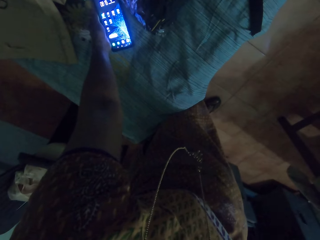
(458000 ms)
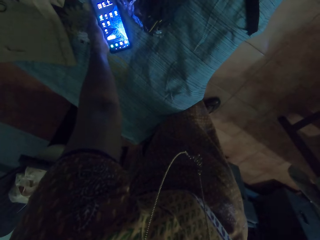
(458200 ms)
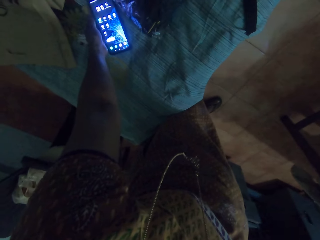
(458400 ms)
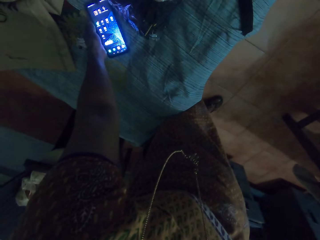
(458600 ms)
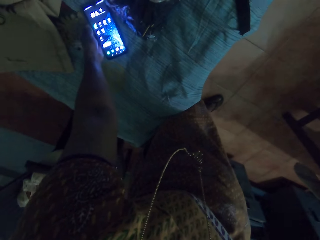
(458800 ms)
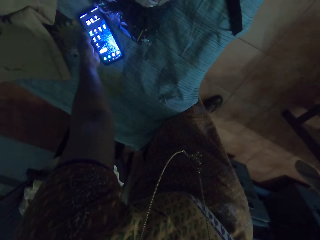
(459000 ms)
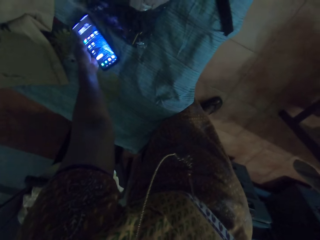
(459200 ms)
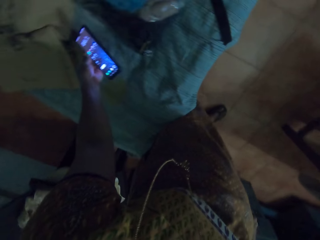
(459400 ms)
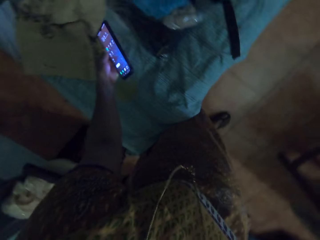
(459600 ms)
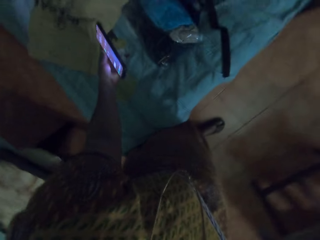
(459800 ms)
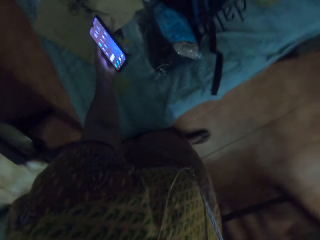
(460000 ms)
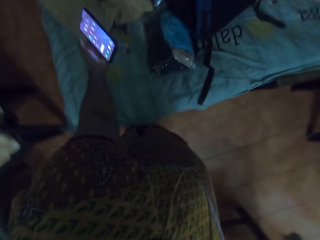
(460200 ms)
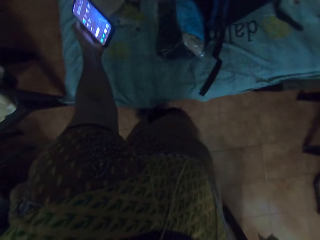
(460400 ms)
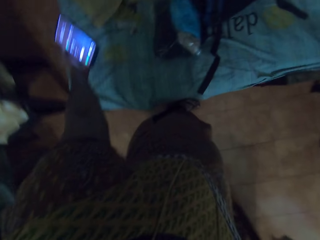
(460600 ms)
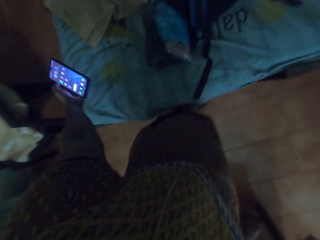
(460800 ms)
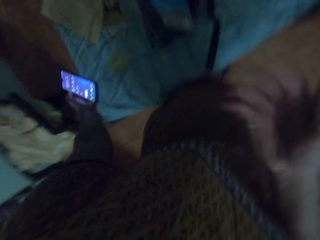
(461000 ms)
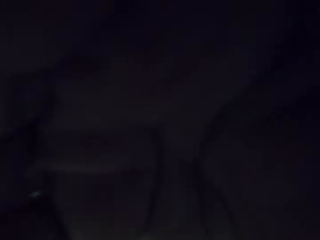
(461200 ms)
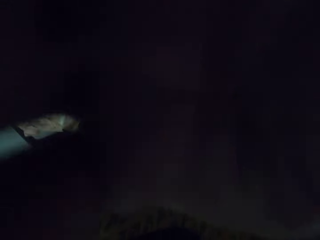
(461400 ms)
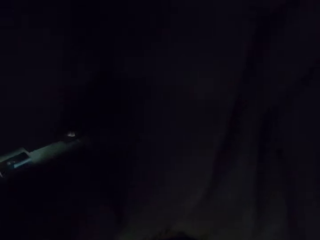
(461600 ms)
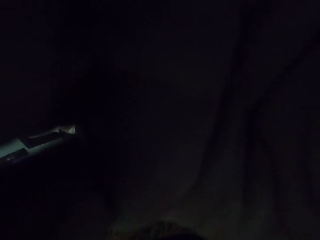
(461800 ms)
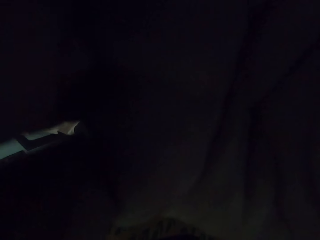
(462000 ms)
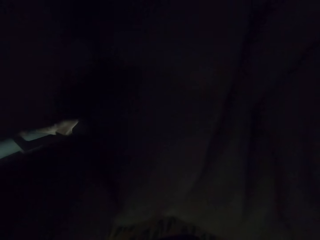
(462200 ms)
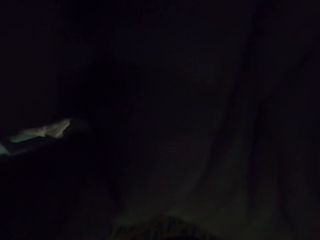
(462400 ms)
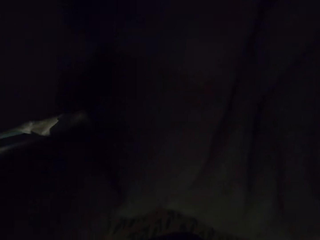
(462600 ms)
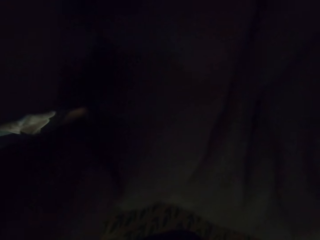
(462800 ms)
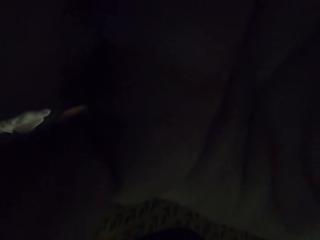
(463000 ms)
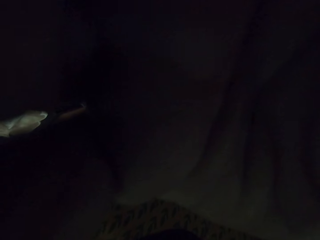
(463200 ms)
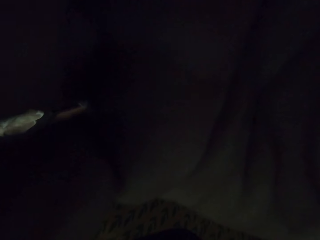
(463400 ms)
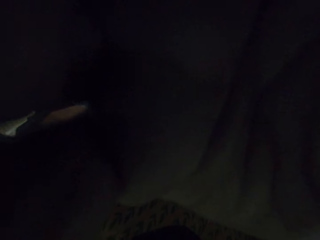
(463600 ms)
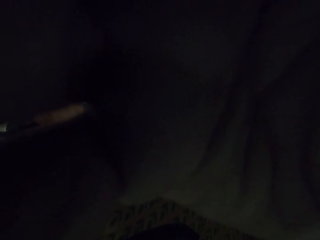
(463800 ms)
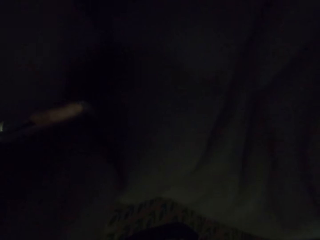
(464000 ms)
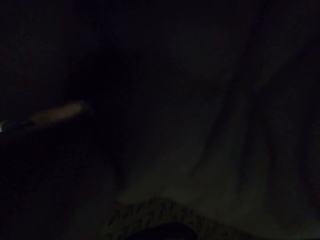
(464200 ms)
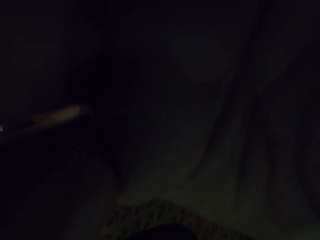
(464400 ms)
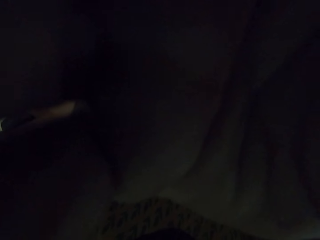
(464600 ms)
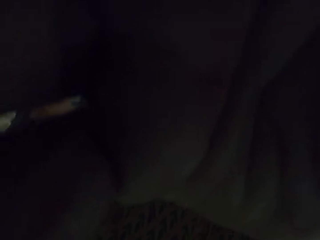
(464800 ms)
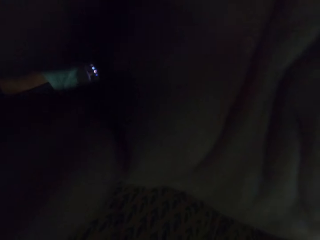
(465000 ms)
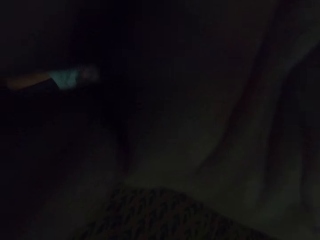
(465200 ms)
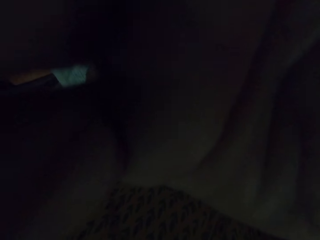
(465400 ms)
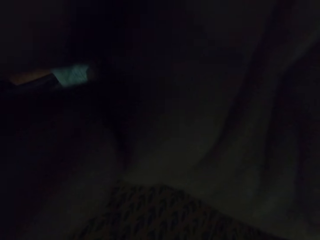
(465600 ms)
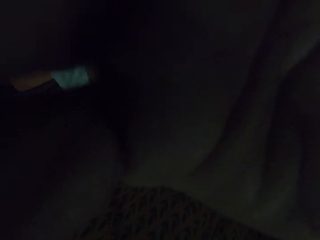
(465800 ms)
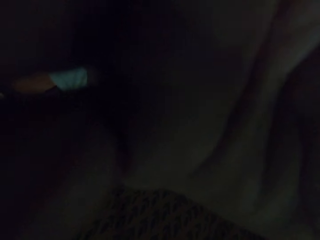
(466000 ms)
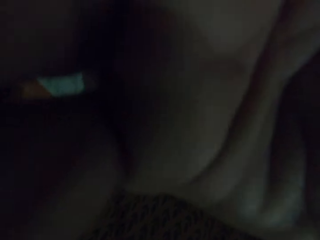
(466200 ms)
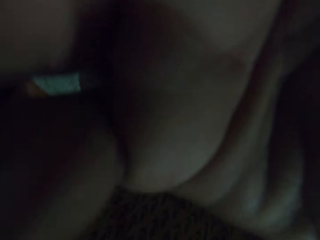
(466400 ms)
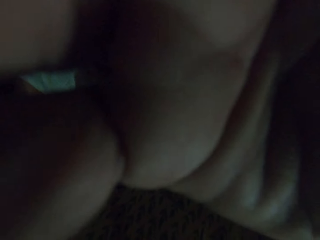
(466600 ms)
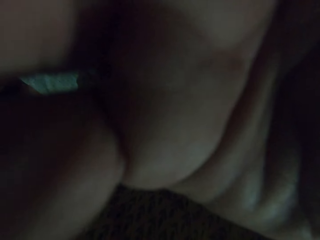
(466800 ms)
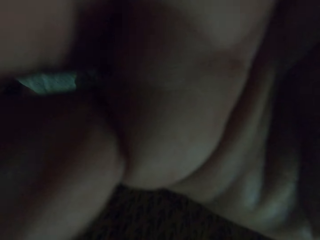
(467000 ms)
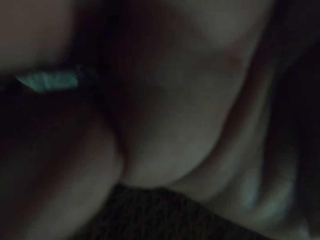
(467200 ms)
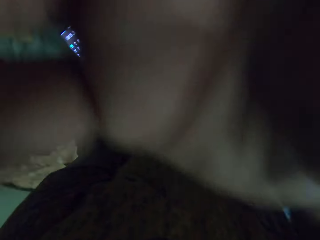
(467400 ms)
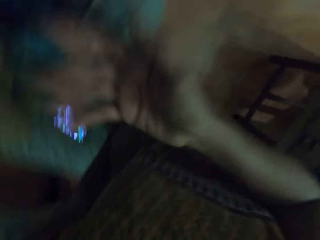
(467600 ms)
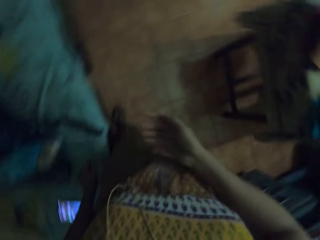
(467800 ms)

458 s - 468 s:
The camera wearer lifts the phone. They block the camera with a hand. They touch the camera.

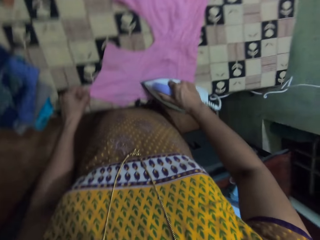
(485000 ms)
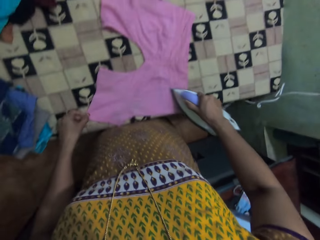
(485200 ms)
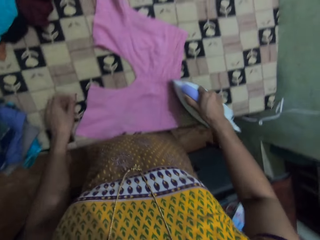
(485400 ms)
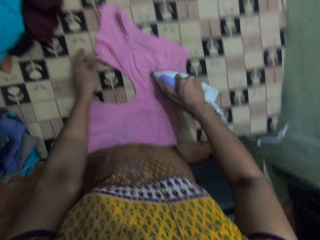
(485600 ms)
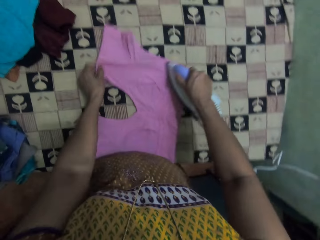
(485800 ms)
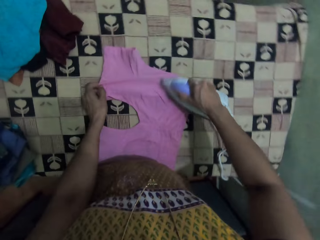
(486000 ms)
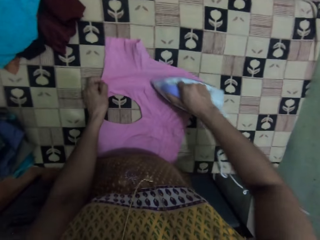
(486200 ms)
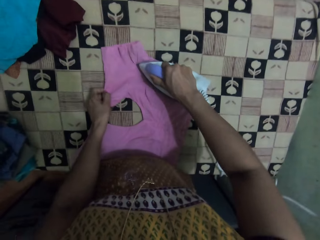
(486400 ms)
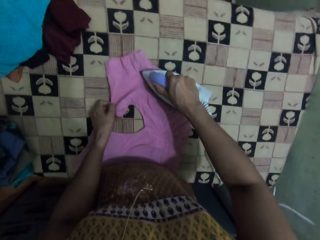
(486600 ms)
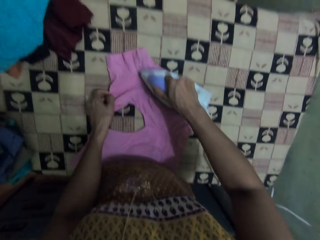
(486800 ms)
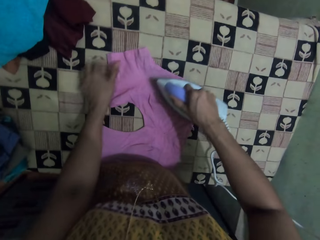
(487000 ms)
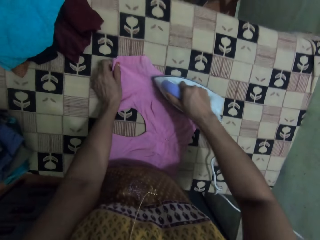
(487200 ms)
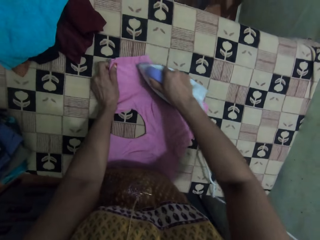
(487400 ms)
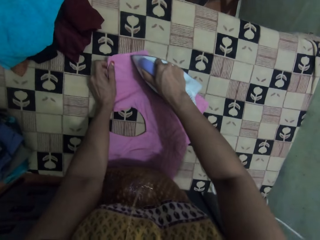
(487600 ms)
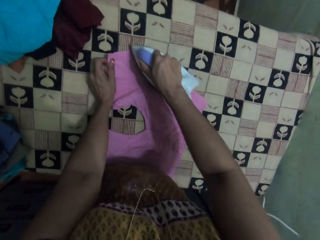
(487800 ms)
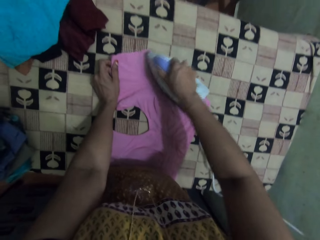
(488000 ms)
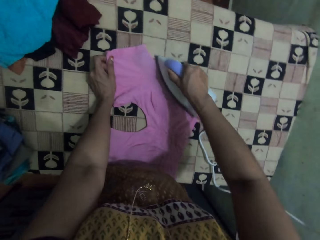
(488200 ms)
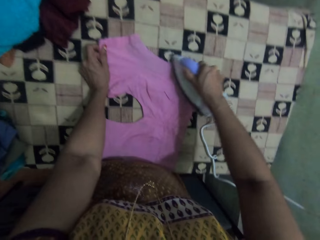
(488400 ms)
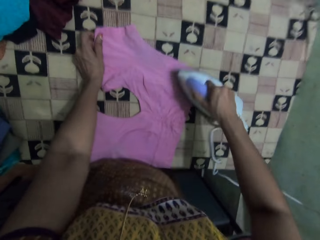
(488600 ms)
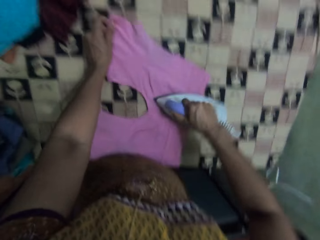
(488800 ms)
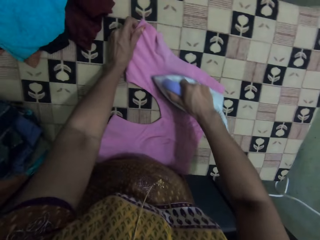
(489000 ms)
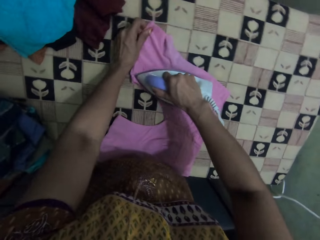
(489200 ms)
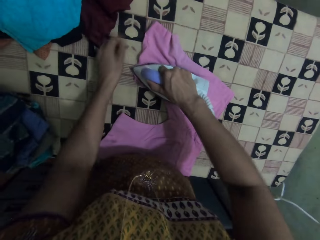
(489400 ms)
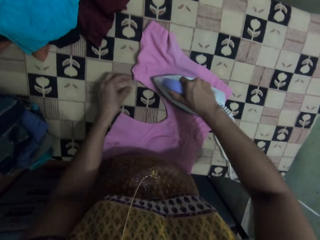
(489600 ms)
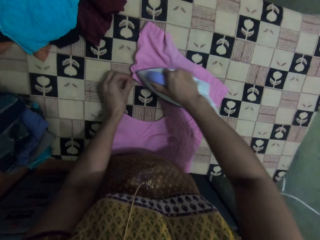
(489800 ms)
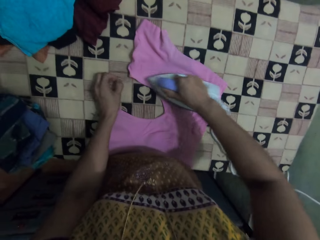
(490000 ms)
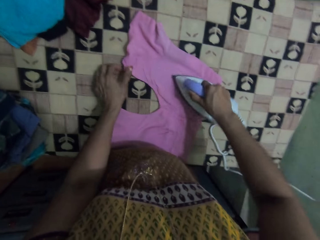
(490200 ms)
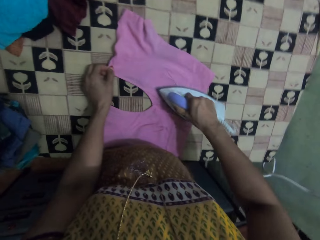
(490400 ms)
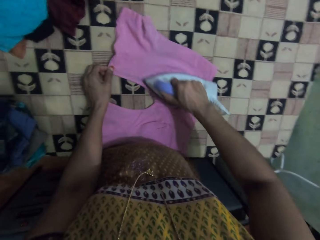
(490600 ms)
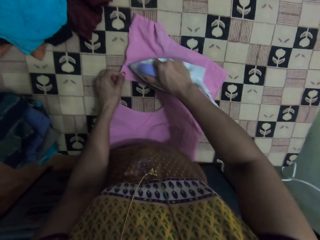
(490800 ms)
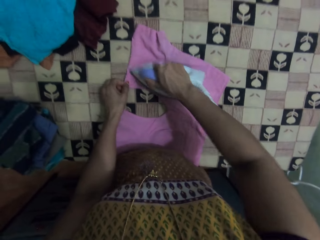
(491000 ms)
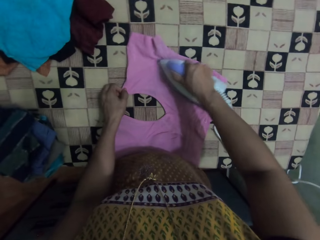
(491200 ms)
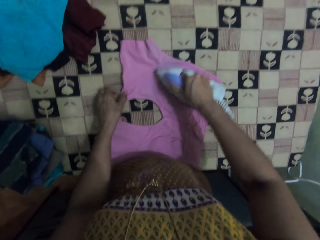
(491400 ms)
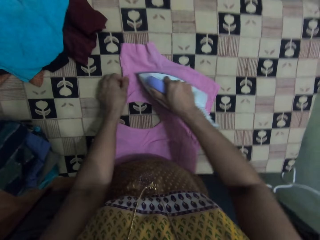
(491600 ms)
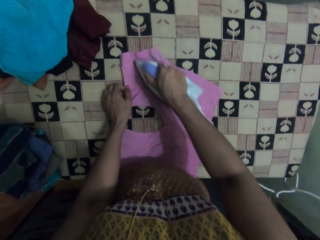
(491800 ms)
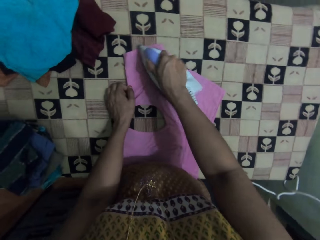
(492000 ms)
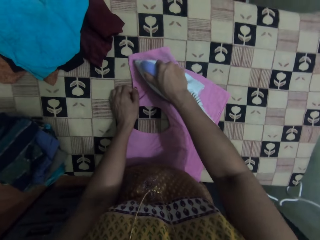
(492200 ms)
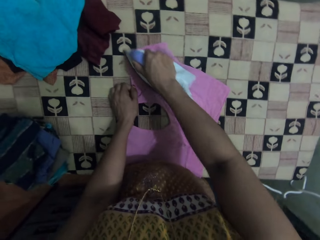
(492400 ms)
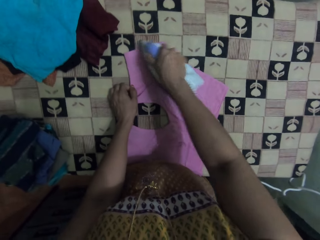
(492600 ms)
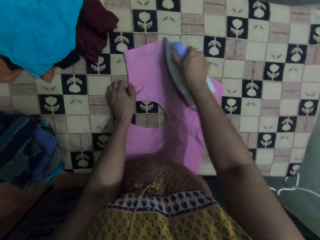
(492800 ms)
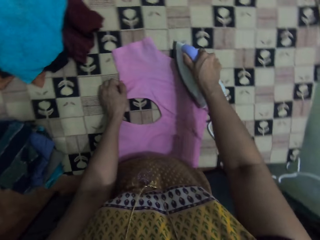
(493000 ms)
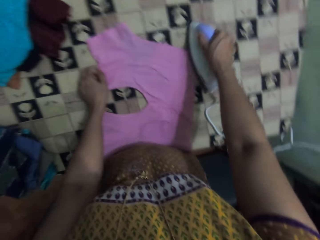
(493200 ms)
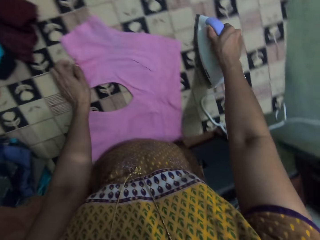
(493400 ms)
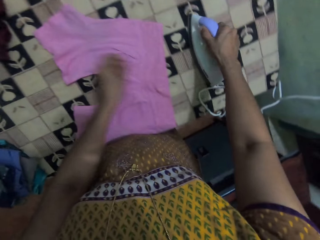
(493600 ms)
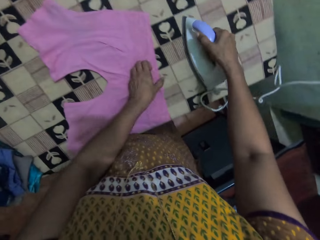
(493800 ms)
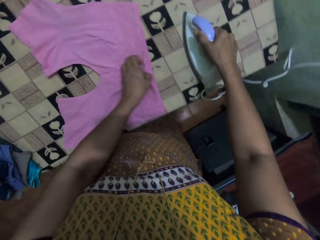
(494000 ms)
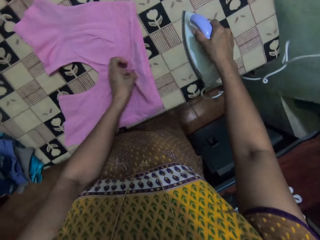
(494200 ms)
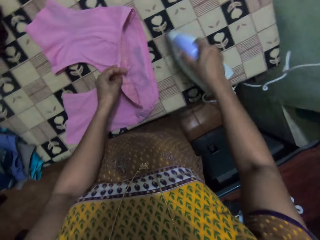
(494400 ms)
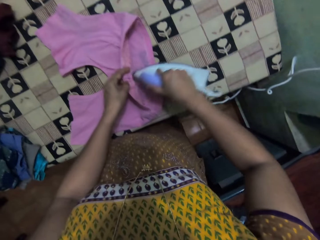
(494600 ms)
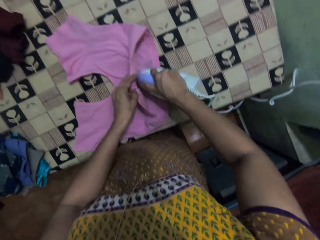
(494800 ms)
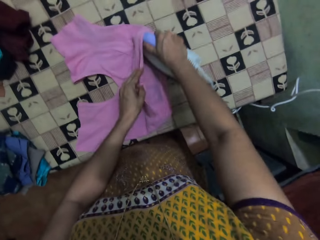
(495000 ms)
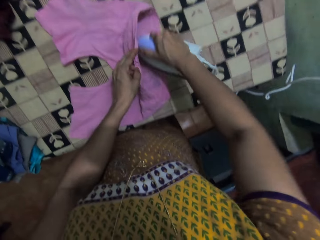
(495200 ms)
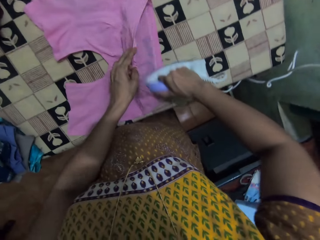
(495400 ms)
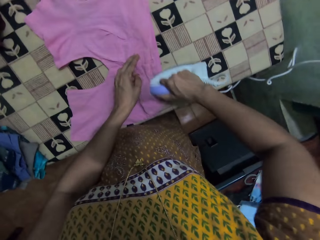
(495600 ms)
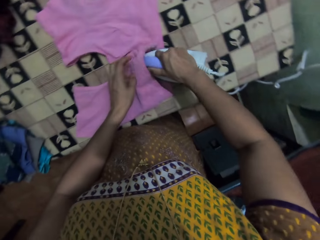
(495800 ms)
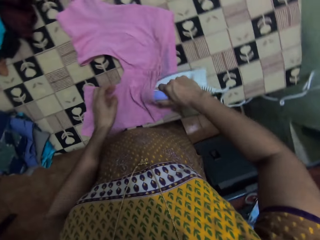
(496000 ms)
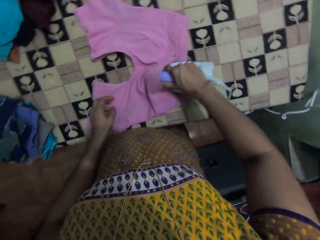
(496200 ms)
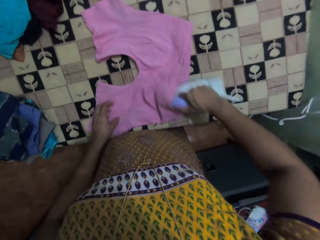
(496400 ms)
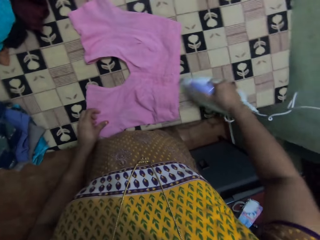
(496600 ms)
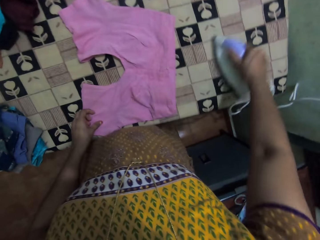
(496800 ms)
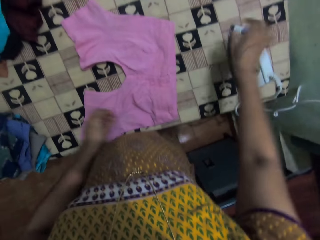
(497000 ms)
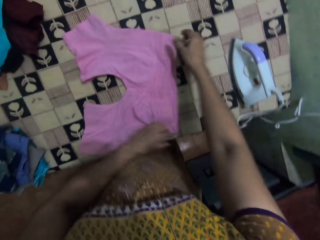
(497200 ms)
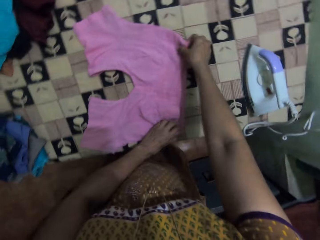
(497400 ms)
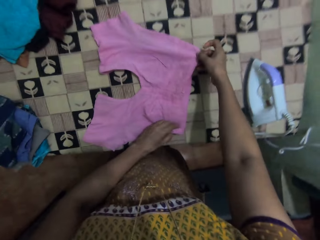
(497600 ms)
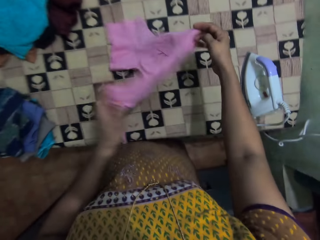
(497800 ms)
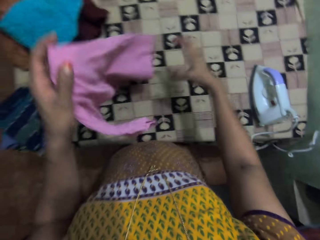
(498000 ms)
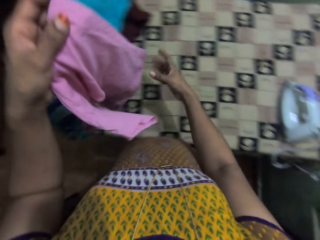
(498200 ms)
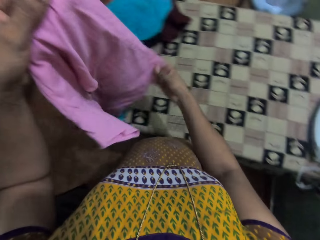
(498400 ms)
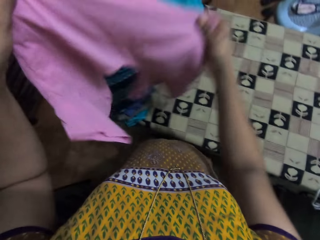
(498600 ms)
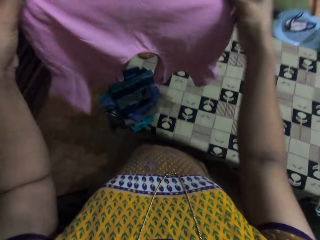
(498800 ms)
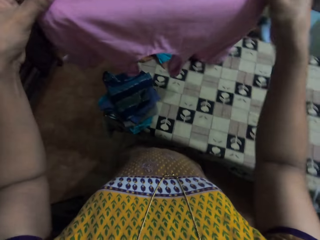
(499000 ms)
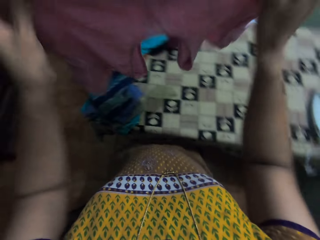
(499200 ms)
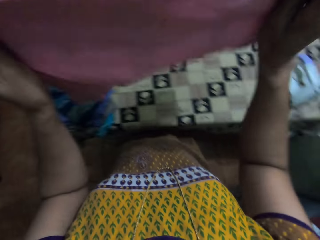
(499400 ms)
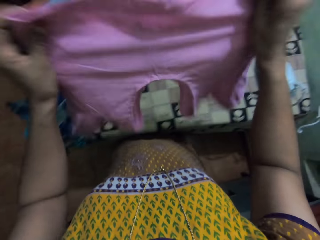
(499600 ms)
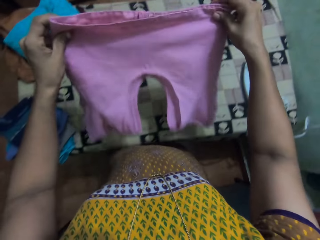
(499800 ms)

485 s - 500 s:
The camera wearer holds the blouse. They hold the blouse again. They touch the blouse, hold the blouse, touch the blouse and hold the blouse. They place the iron down. They iron the blouse. They place the iron aside. They take the blouse and hold the blouse.
